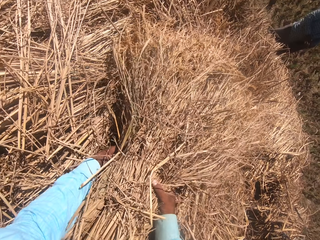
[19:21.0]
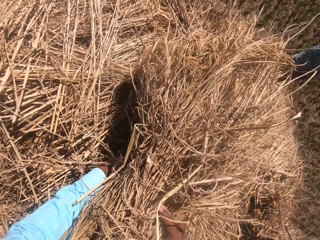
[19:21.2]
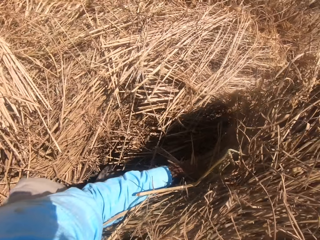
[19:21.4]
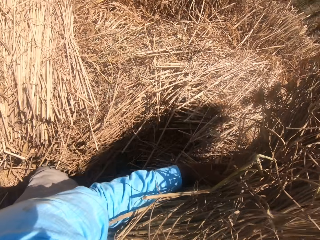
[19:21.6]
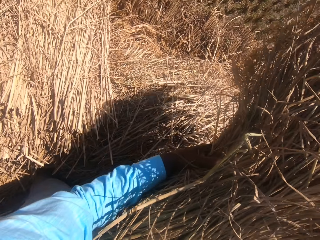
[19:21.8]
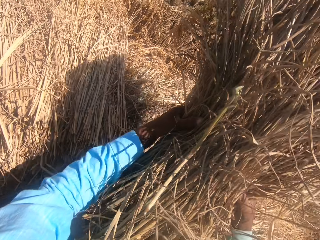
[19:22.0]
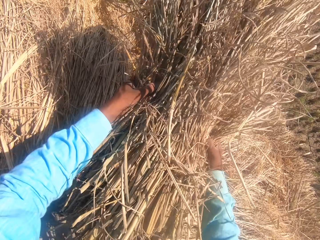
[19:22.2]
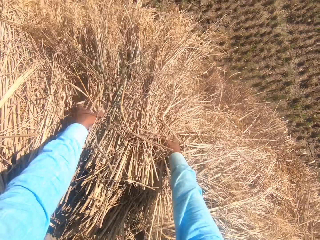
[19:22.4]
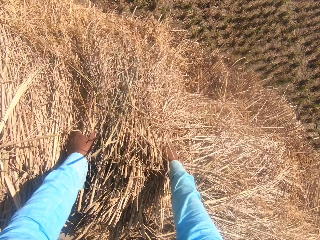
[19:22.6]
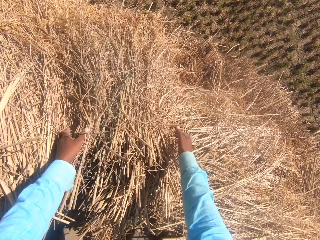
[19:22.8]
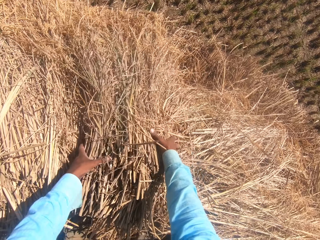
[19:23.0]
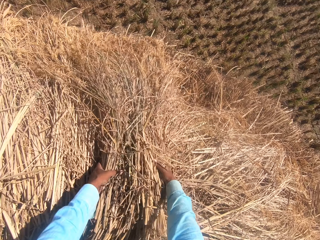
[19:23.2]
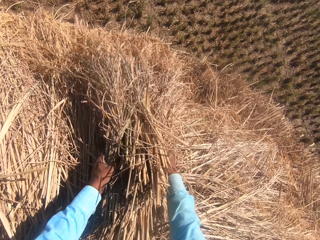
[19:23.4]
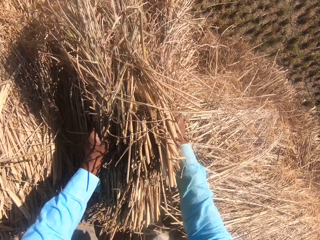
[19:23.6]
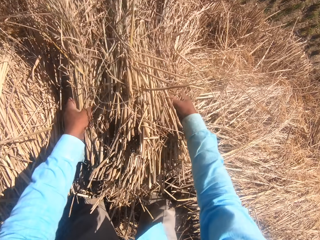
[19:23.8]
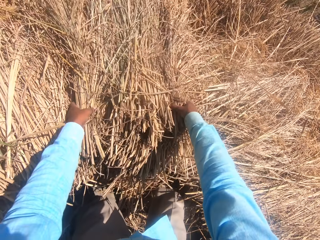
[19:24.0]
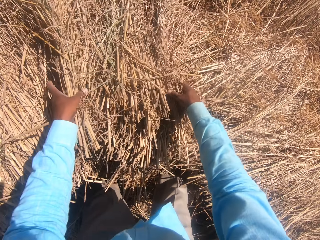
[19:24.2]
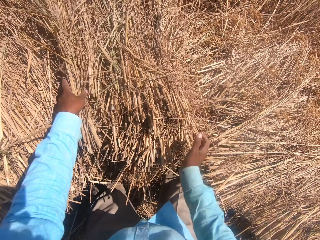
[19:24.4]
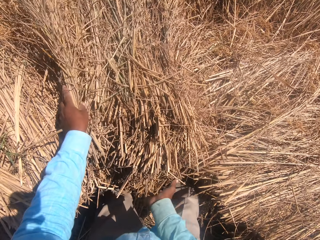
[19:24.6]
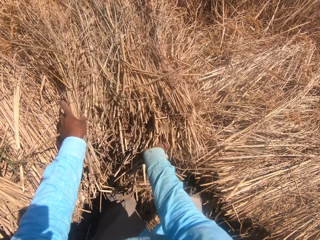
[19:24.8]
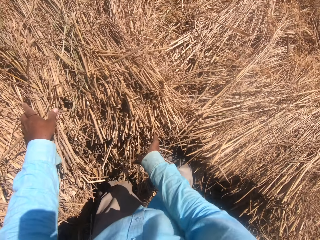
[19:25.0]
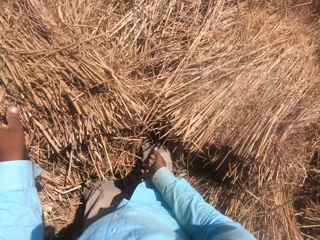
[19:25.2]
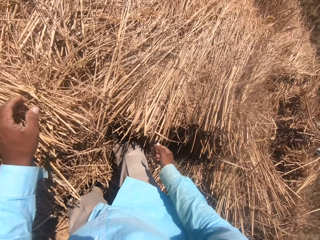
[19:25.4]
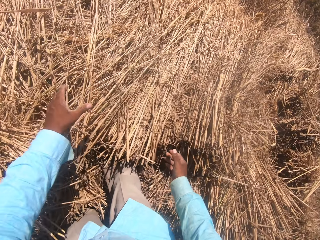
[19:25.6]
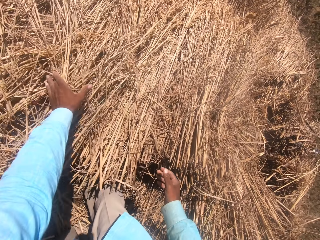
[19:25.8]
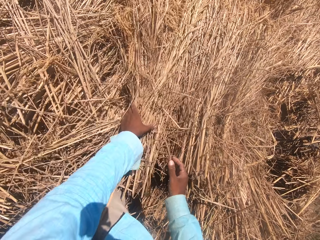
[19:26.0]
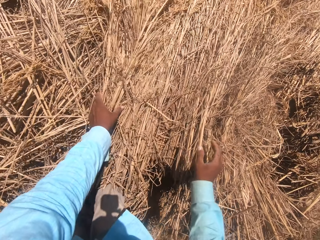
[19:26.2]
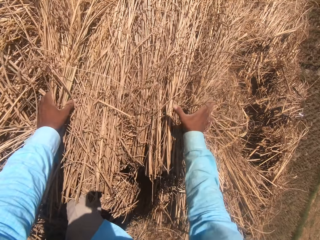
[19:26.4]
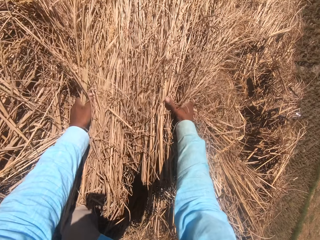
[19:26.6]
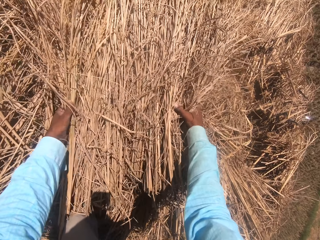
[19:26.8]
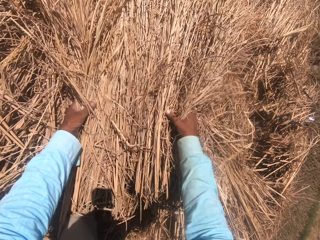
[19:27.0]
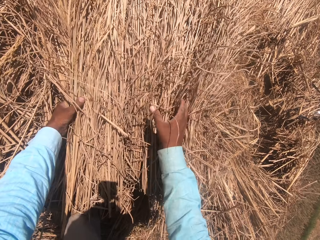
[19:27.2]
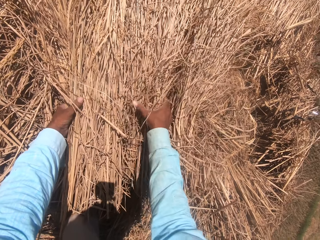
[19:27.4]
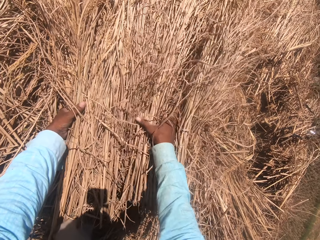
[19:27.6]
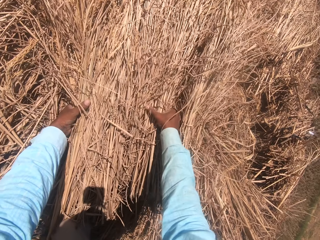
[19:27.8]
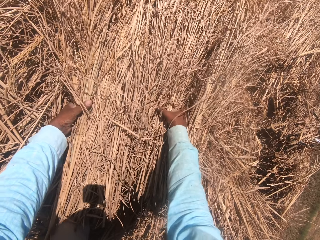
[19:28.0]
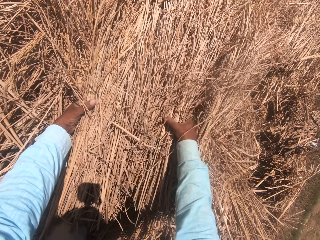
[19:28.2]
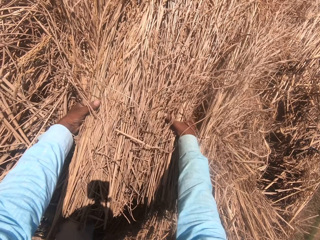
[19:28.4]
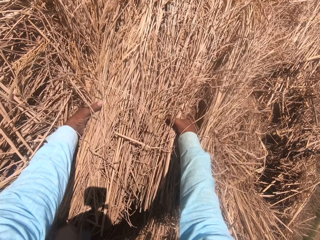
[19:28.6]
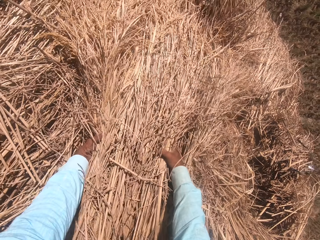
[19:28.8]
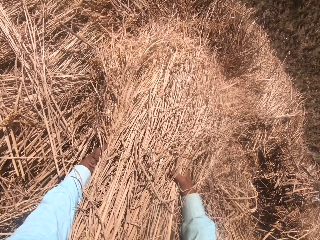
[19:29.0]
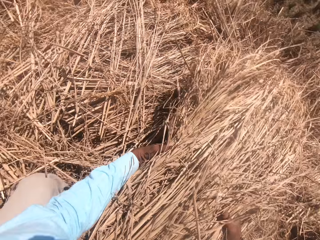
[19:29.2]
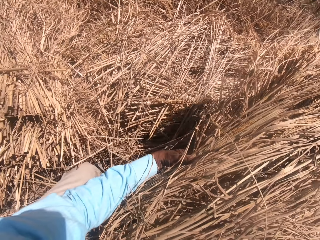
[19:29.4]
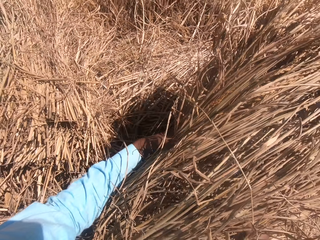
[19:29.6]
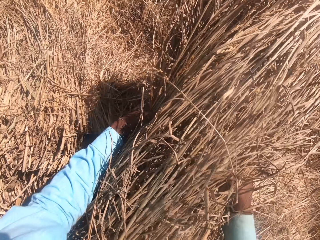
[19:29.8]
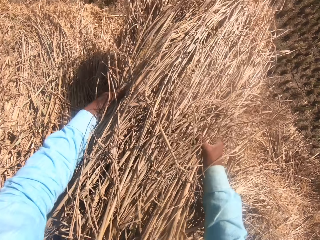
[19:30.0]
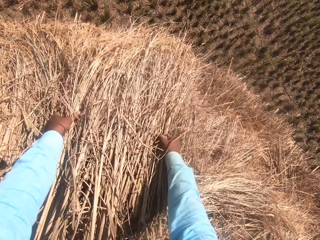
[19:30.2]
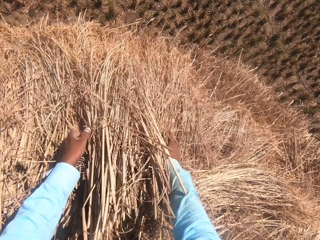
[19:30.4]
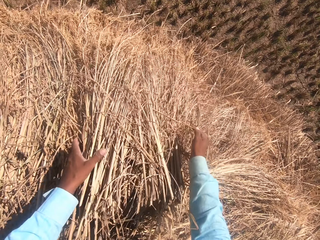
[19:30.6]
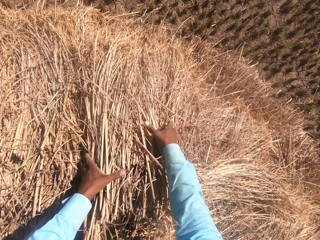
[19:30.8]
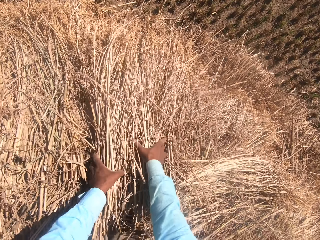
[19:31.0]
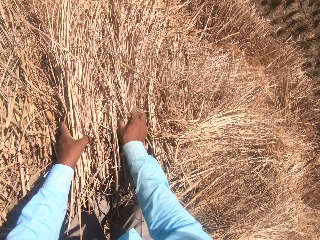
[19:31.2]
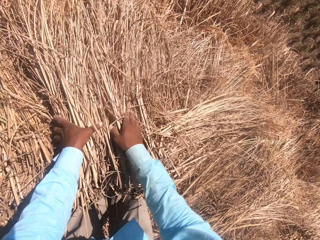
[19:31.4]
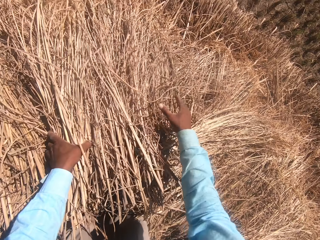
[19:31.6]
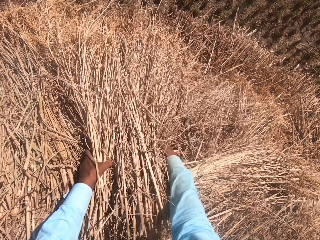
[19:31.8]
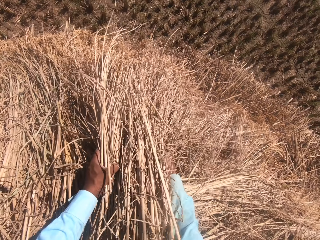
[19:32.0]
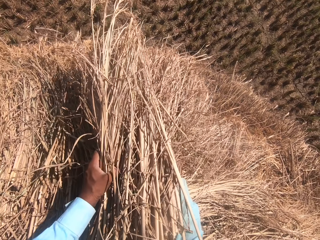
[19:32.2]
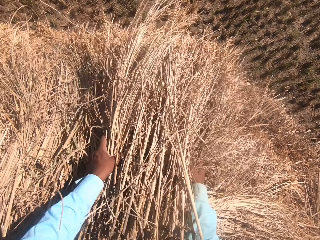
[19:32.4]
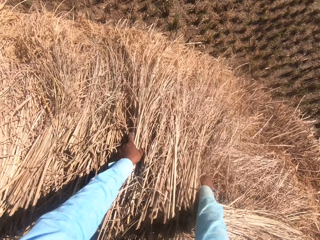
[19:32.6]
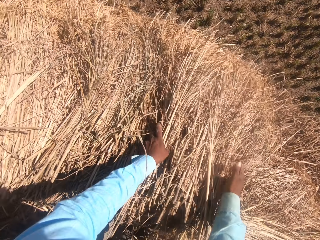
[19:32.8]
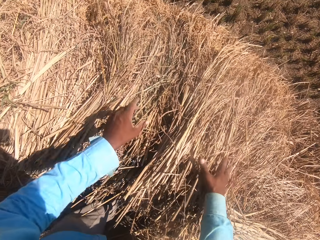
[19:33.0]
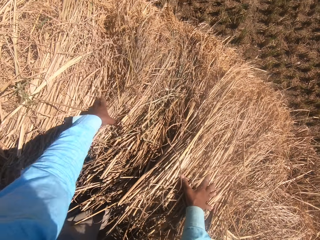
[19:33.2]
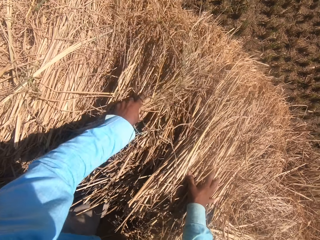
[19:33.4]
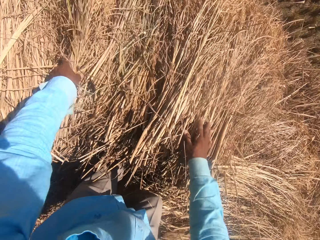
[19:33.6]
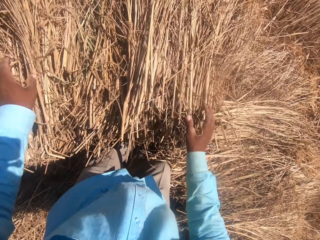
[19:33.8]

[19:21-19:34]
The camera wearer holds hay. He lifts the hay from the other and places the hay on the other. He lifts the hay from the other and places the hay on the other. He touches the hay with his right hand. He turns to the right. He holds the hay. He changes the position of multiple straws with both hands. He lifts the hay from the other and places the hay on the other. He holds the hay. He lifts the hay from the other and places the hay on the other. He changes the position of multiple straws with both hands. He spreads the hay on the other.

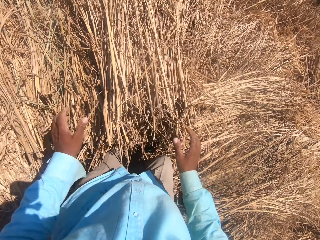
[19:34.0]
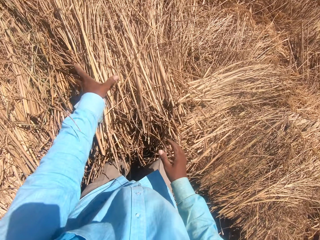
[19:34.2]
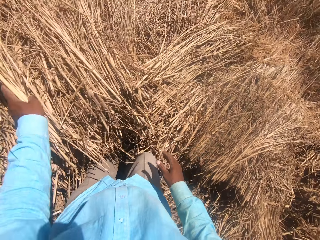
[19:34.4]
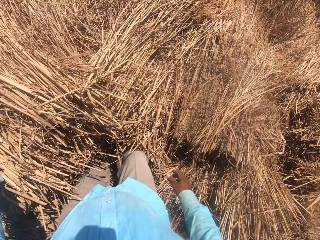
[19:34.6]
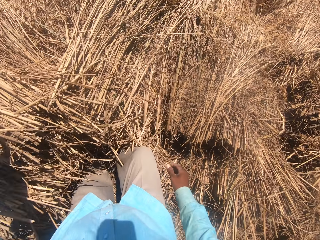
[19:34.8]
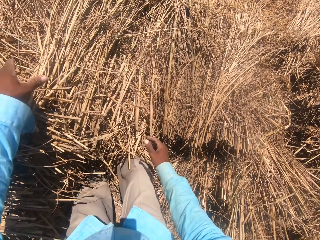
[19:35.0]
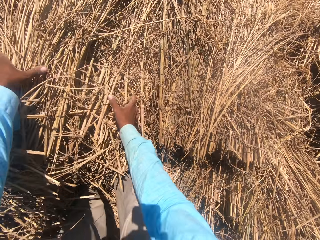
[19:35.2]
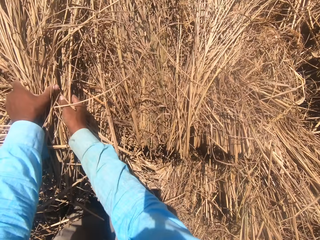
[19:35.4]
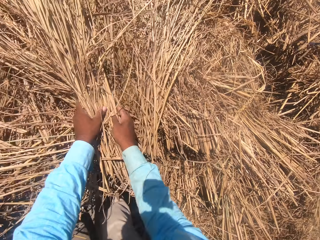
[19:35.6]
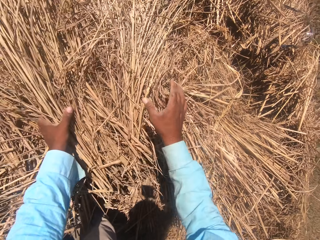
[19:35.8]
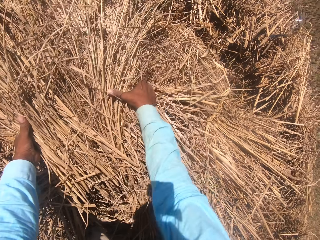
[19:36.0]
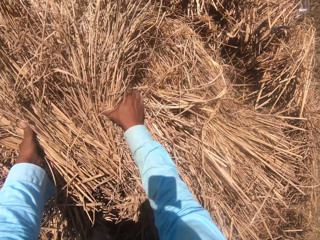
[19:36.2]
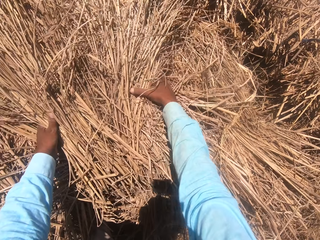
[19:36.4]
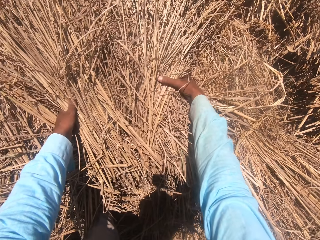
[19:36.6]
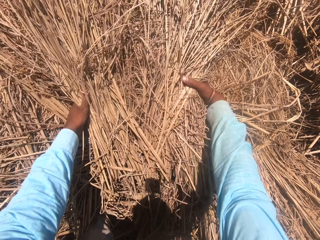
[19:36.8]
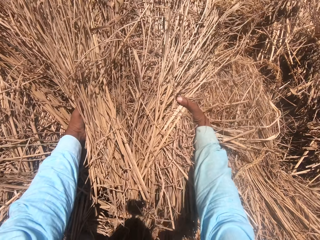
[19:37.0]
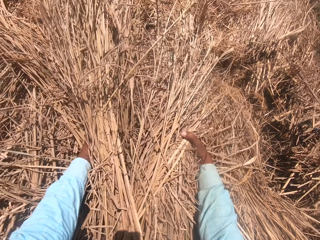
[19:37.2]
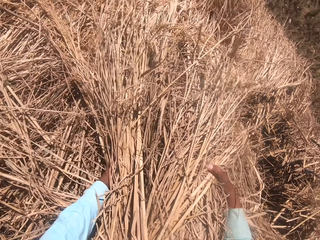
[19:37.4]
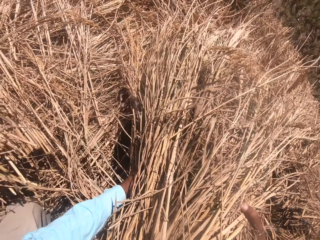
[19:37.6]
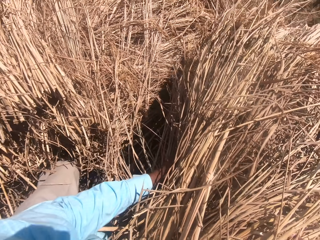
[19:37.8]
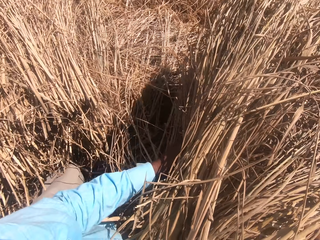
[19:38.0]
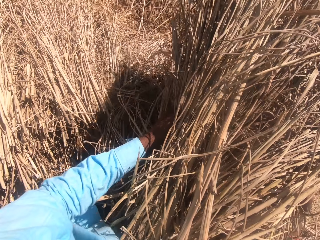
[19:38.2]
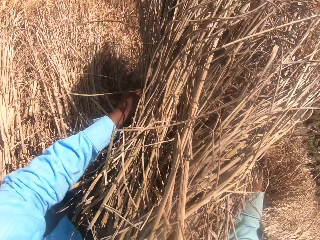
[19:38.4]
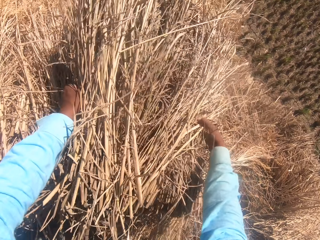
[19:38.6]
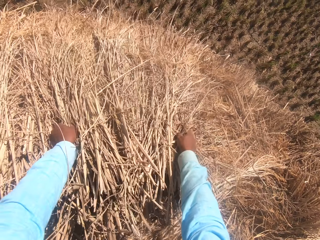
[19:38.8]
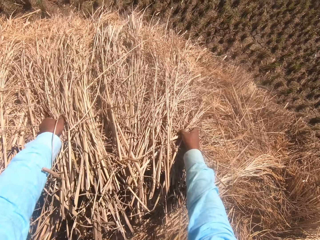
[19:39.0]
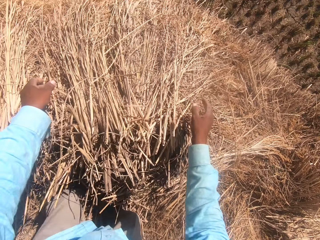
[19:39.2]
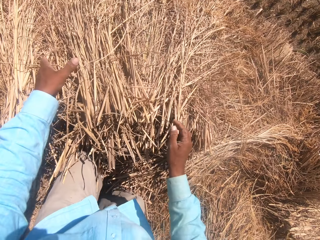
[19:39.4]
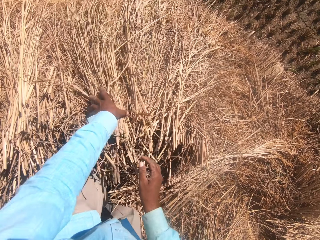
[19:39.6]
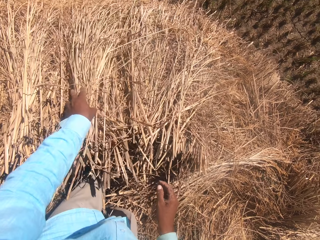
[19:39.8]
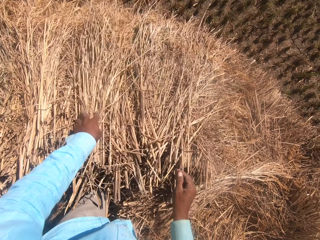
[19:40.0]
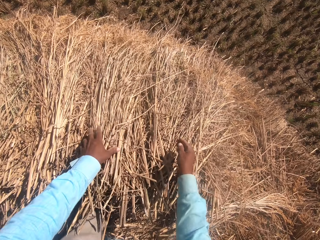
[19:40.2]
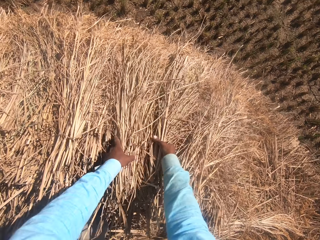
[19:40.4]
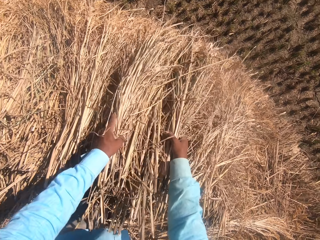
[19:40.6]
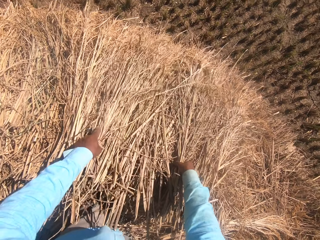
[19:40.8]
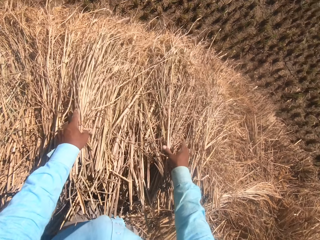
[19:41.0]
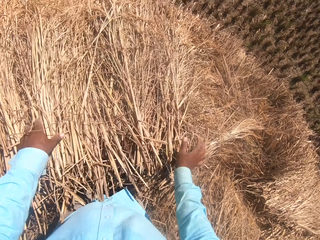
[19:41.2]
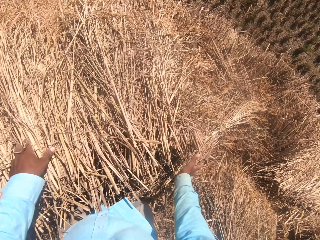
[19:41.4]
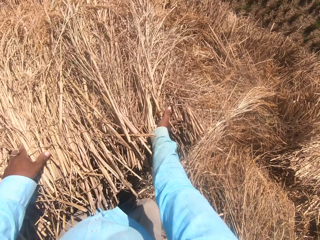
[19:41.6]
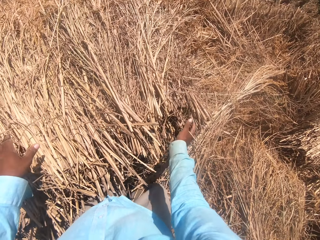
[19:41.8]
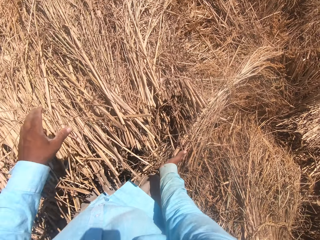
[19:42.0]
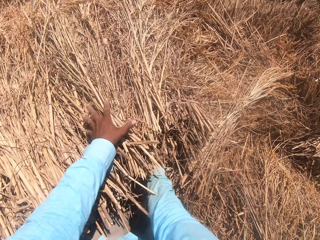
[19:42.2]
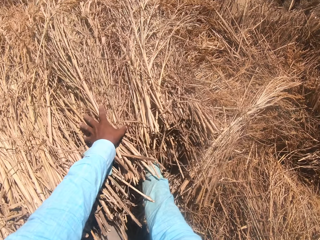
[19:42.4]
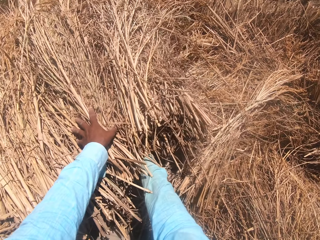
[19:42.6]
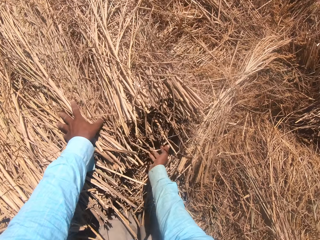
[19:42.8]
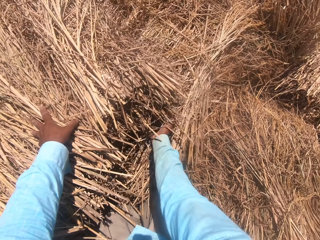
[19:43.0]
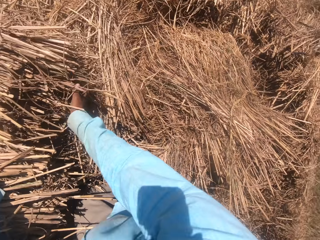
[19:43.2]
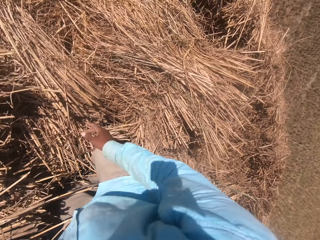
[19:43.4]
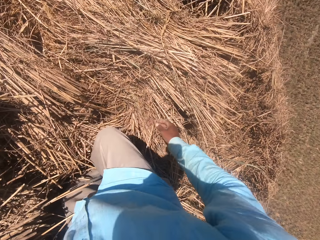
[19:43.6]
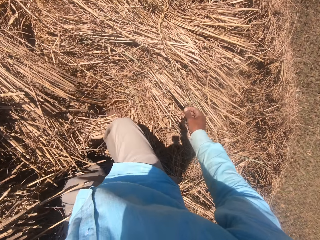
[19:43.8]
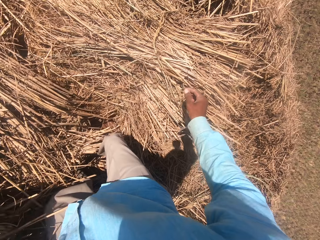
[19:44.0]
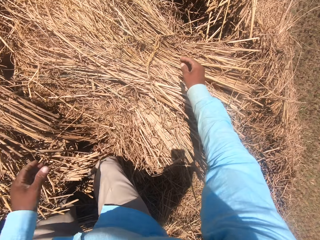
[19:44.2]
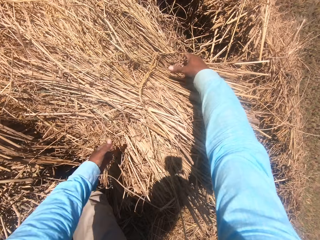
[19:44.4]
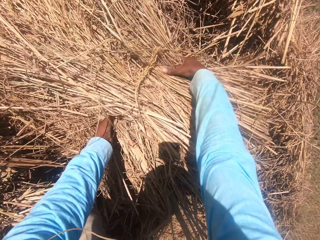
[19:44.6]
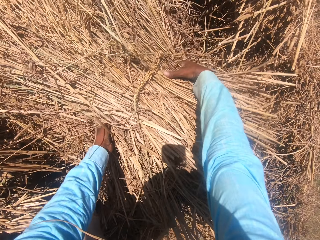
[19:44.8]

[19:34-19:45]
The camera wearer holds hay with his left hand. He turns to the right. He holds the hay. He lifts the hay from the other and places the hay on the other. He spreads the hay on the other. He pushes the hay with his right hand. He turns to the right. He changes the position of multiple straws with both hands.
